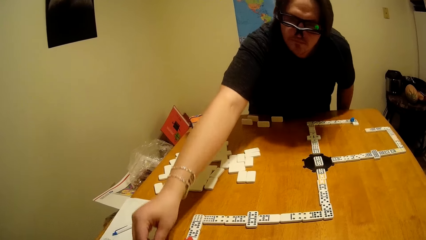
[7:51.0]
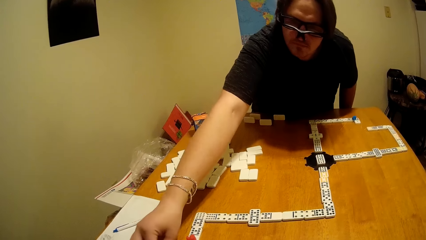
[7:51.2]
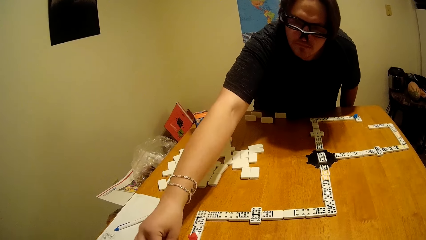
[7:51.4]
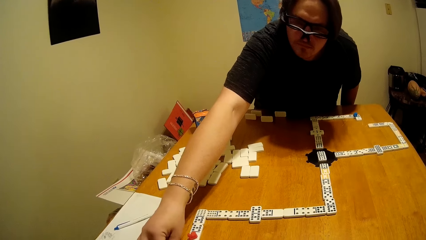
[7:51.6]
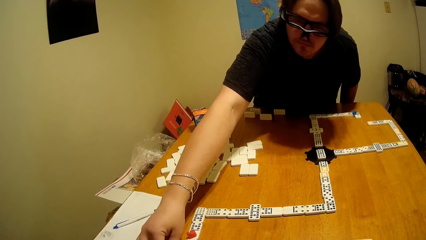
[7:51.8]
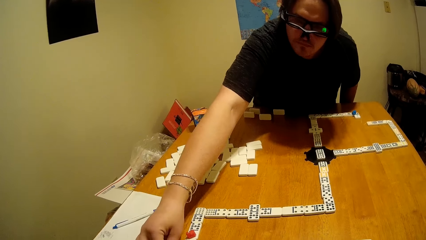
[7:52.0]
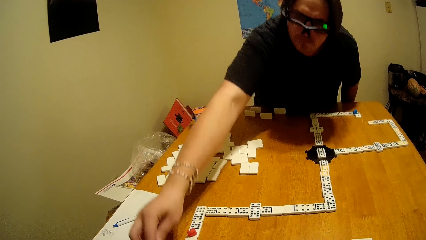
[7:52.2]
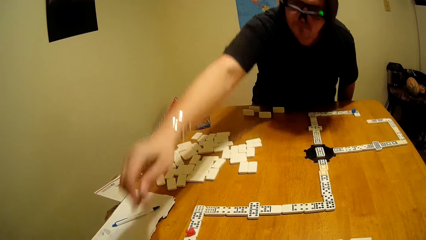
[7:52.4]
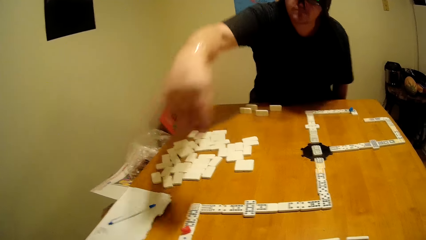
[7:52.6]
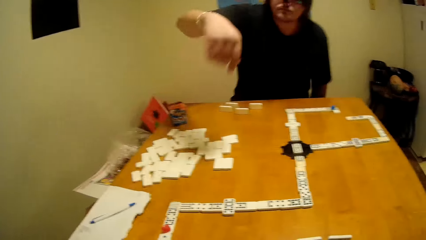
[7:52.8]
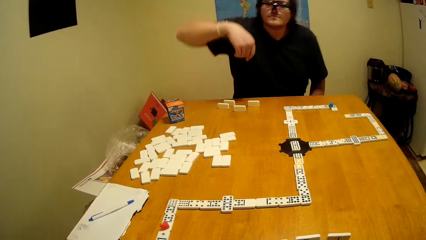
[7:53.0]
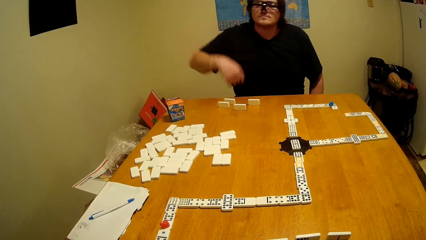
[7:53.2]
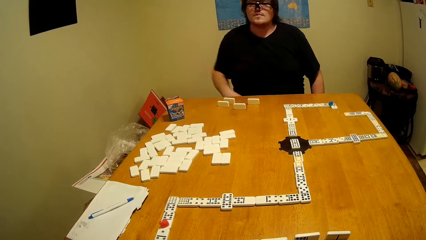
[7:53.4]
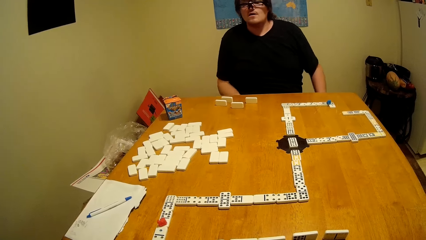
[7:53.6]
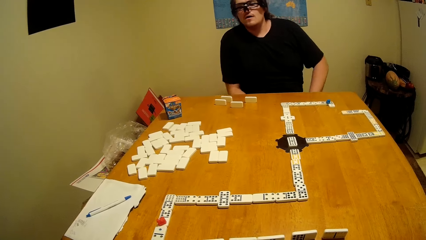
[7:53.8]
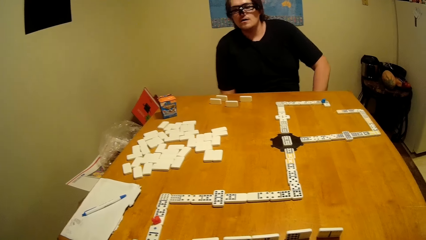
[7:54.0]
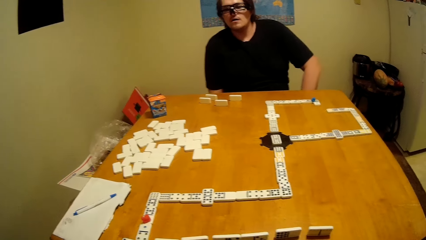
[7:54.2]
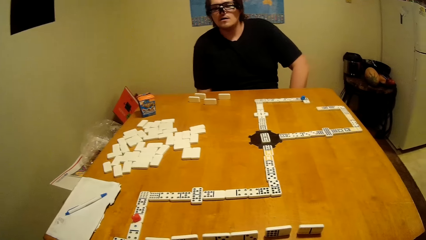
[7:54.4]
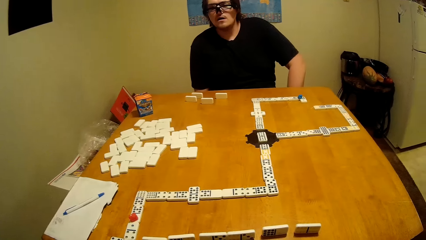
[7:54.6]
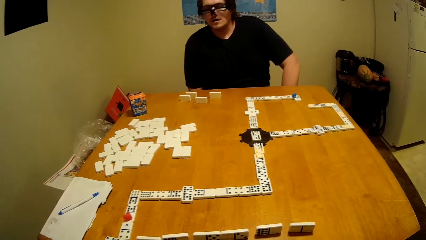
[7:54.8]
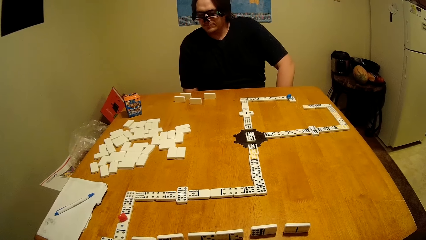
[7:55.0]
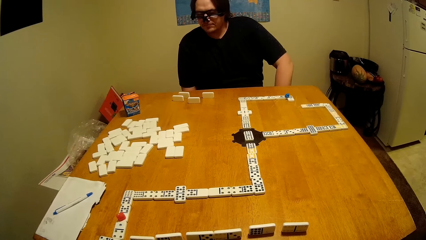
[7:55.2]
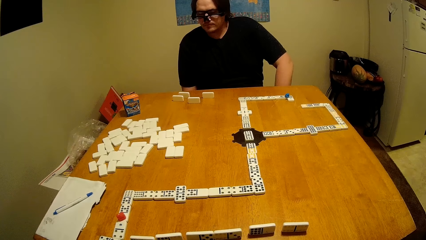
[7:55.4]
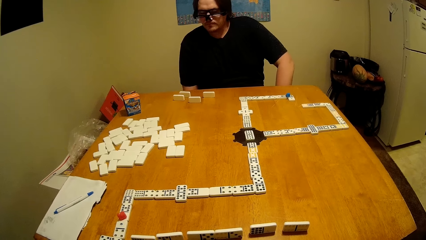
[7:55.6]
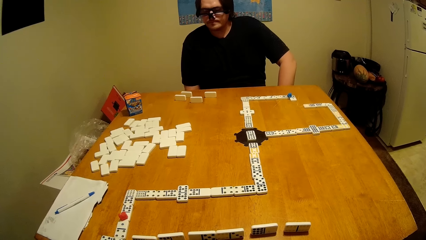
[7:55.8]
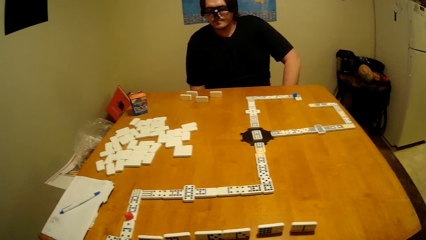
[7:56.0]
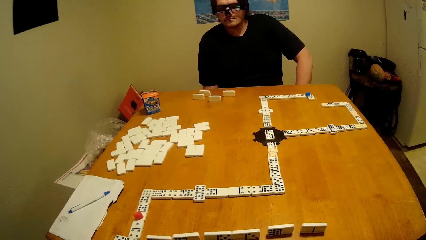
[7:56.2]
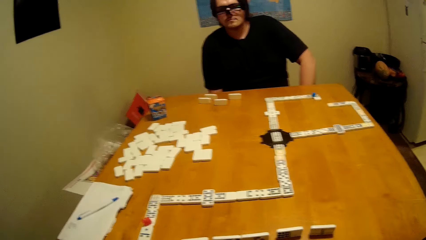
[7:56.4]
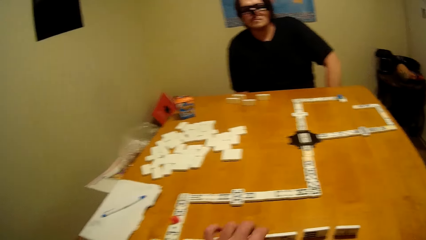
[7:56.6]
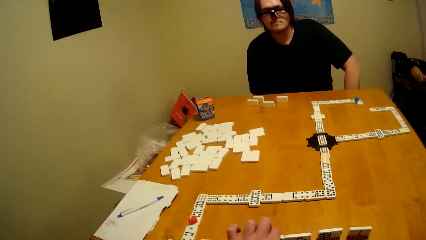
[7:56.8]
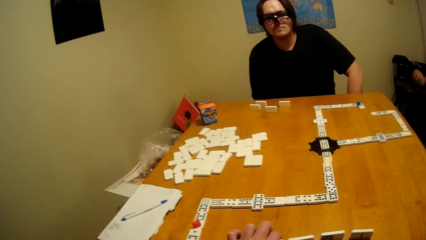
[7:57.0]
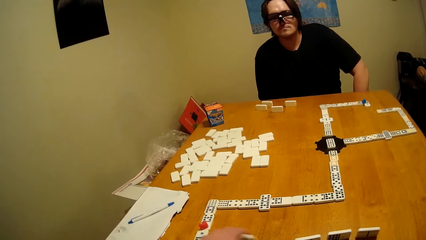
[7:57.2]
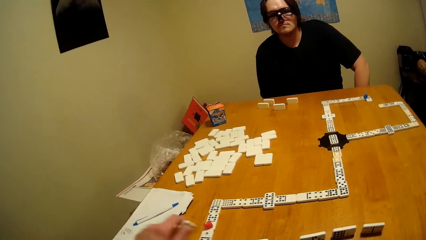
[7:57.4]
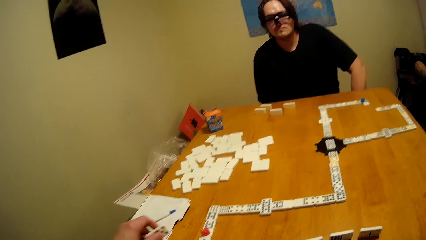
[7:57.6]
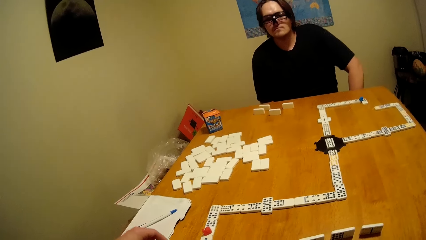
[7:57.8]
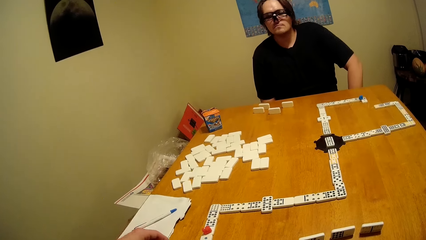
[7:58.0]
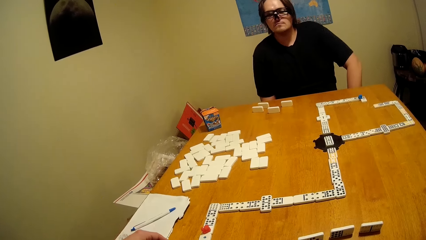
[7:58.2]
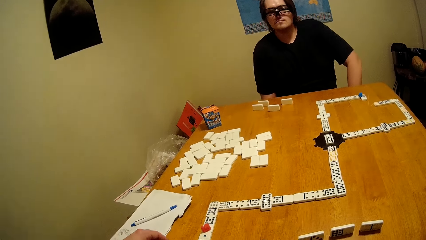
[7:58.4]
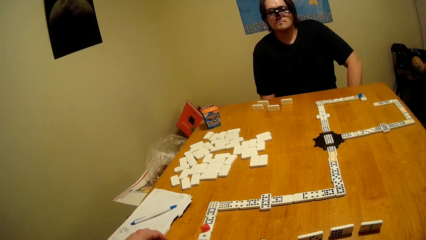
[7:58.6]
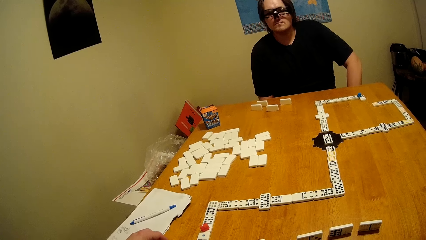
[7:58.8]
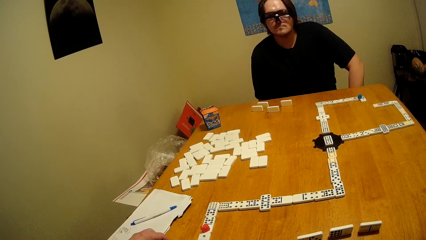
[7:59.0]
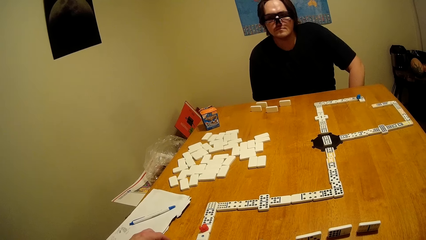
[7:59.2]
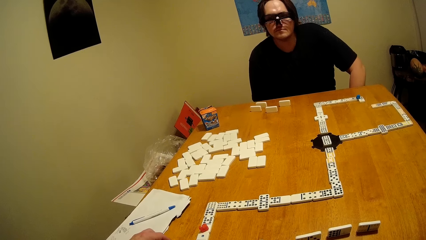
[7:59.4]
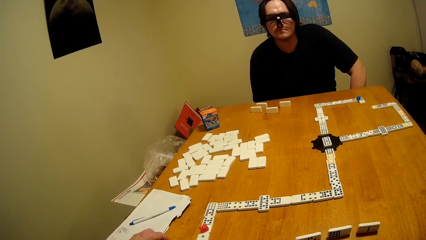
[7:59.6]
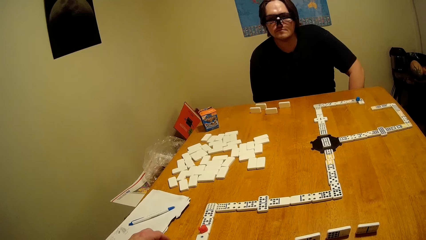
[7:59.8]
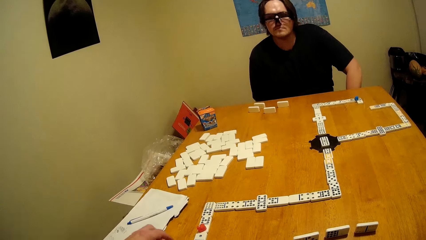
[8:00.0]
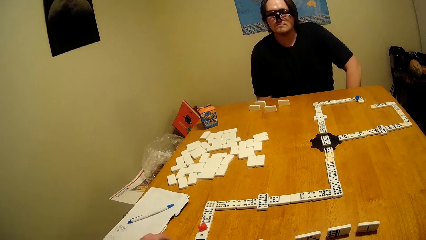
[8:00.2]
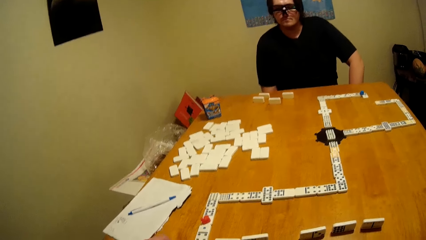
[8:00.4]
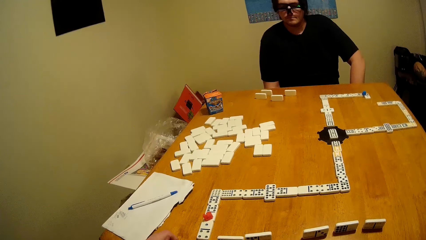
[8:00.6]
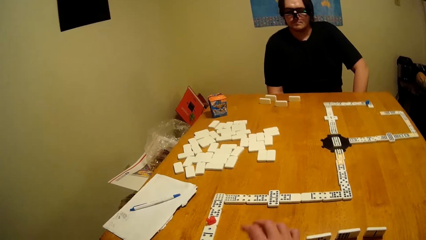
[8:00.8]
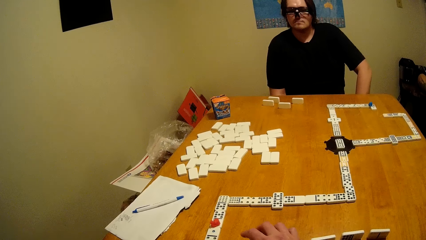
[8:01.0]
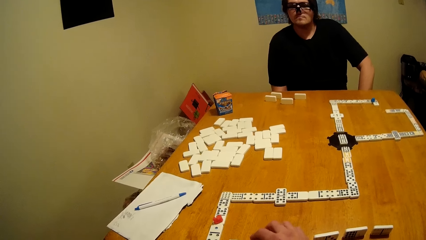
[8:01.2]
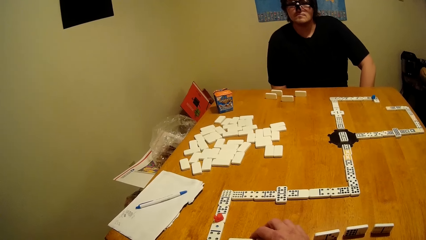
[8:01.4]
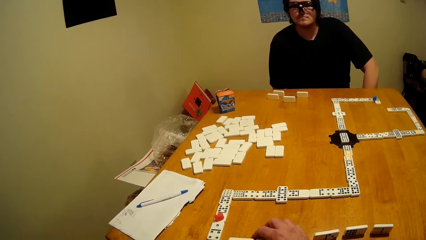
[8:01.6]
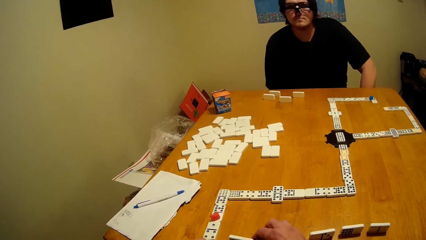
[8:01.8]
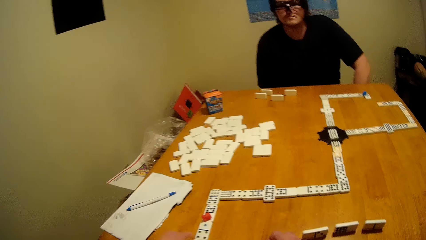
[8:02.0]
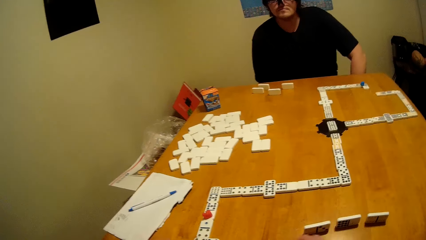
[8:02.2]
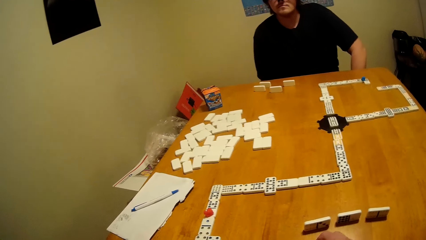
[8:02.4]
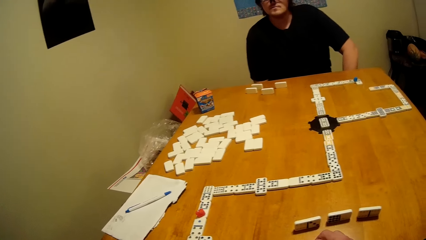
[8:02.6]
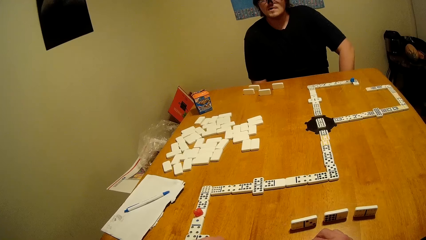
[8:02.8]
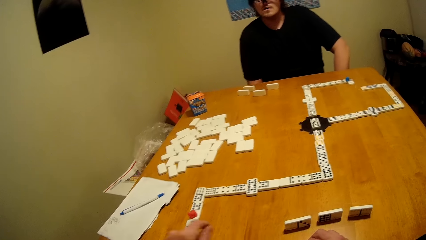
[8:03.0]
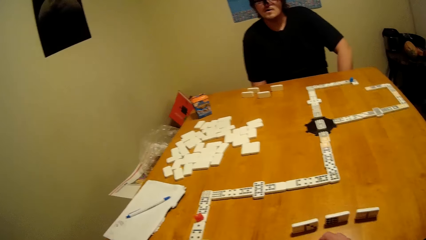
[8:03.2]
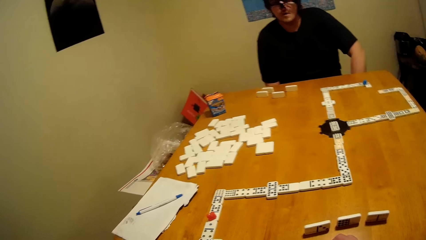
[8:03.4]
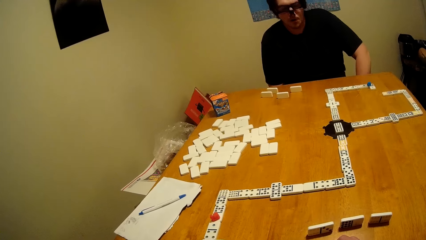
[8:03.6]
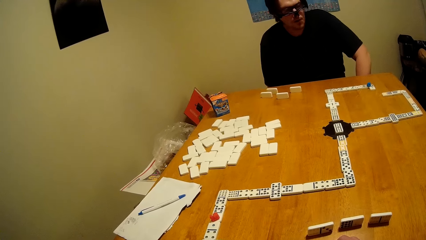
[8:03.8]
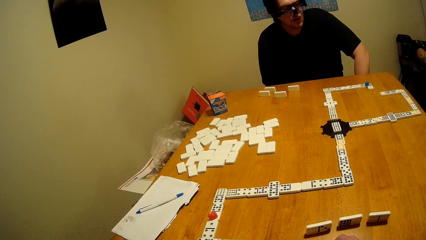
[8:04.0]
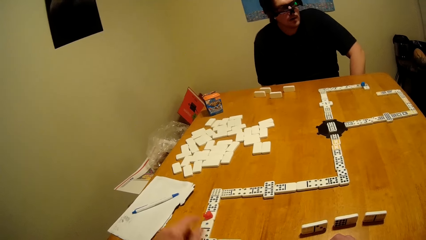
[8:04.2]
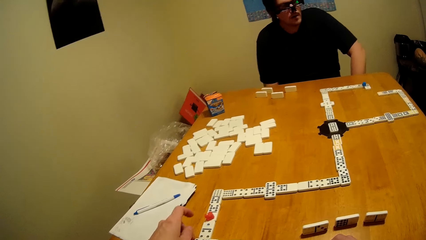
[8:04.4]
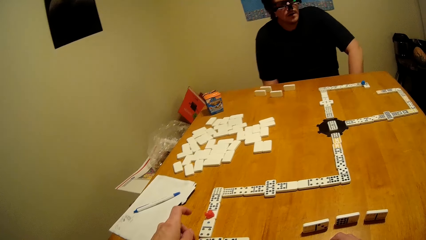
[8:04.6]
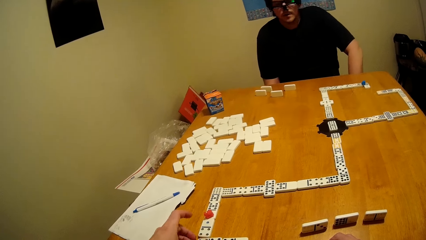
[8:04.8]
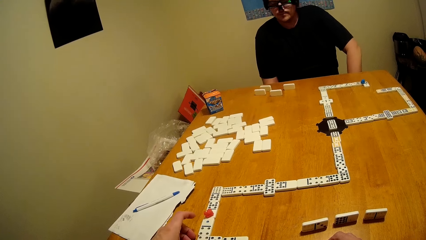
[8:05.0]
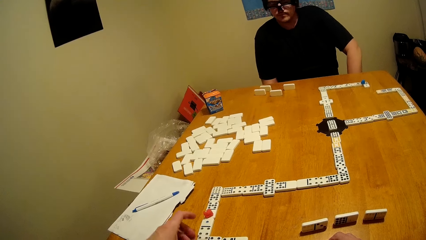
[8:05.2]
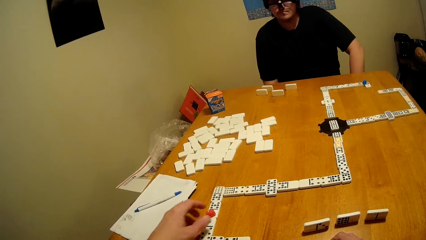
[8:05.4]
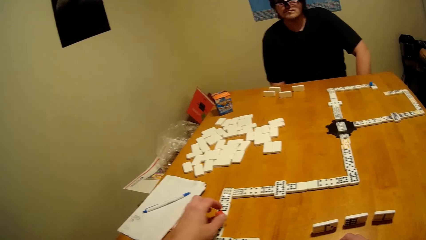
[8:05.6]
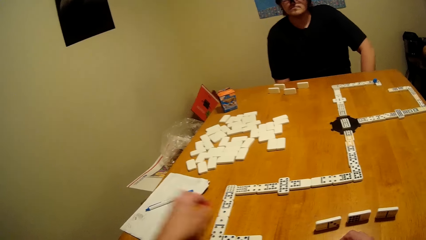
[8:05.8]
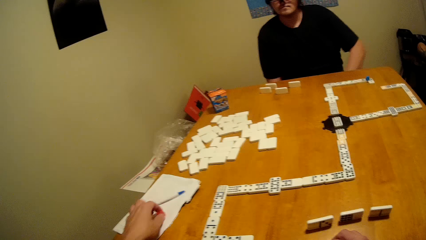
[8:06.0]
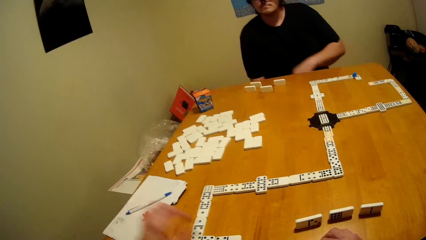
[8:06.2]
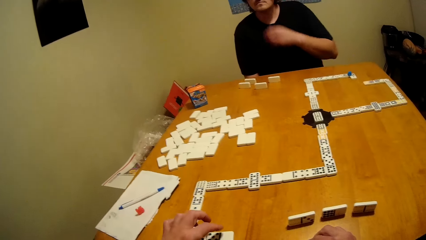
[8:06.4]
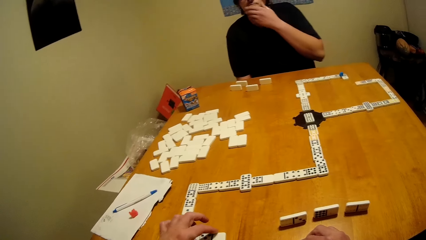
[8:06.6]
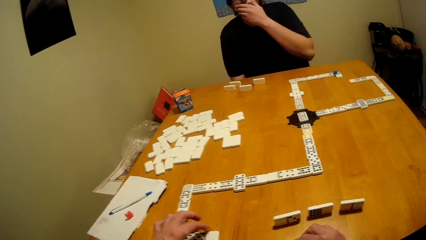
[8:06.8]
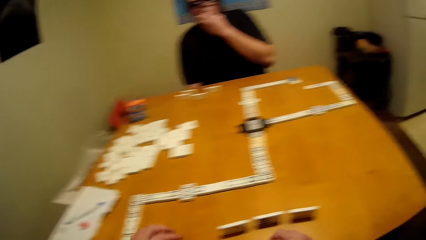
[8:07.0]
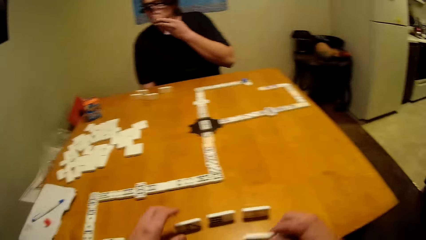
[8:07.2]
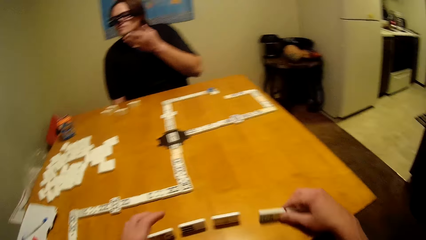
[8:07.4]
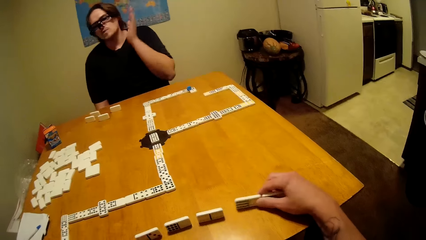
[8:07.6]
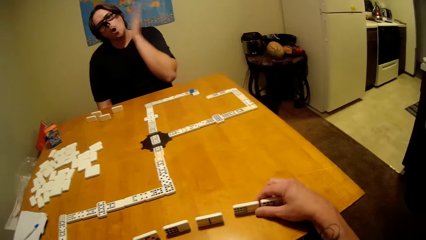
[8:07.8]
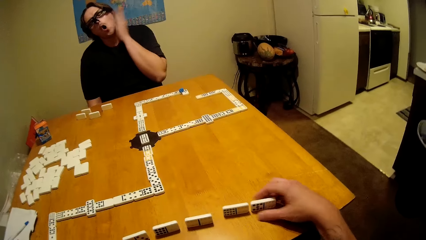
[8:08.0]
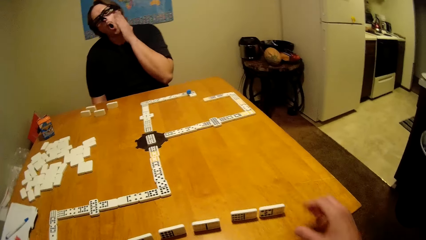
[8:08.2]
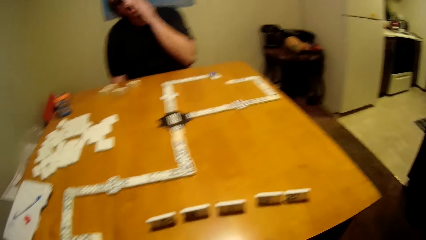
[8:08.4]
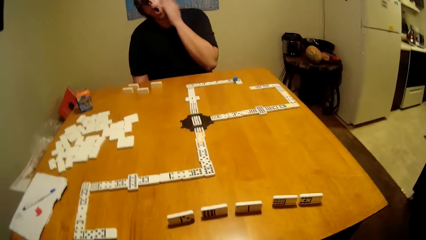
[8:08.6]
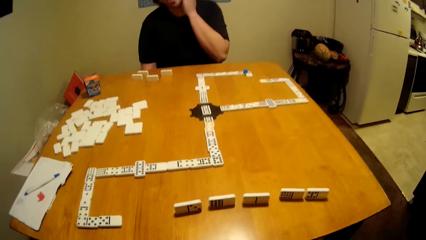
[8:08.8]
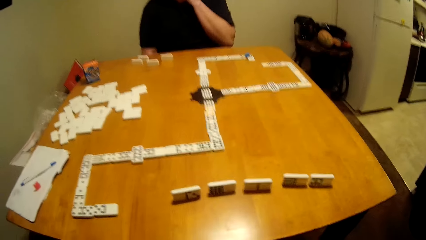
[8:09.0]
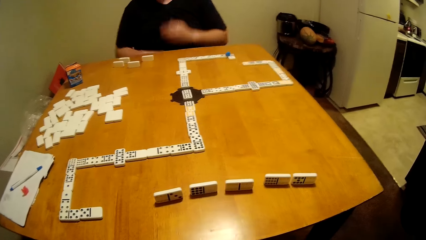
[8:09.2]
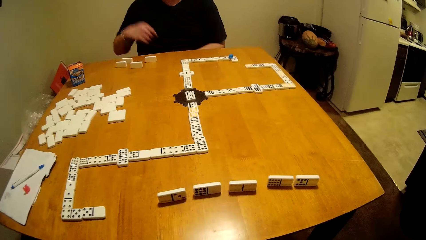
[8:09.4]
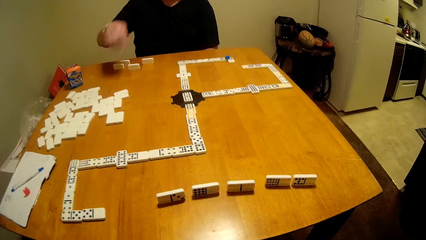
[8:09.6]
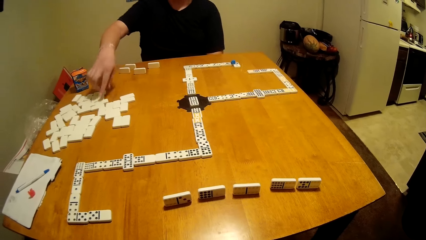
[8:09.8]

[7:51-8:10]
A man plays the dice. The man puts the dominoes piece down and sits down. The camera wearer takes a dominoes piece. They put the dominoes piece down. They play the dice.
